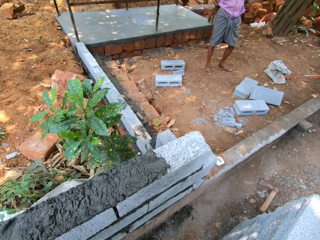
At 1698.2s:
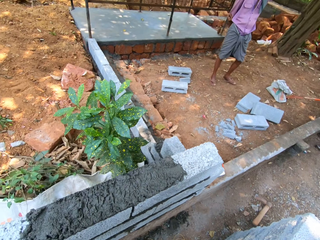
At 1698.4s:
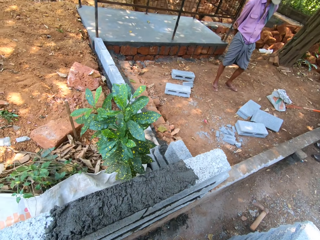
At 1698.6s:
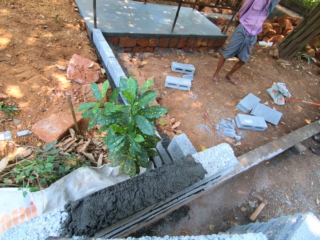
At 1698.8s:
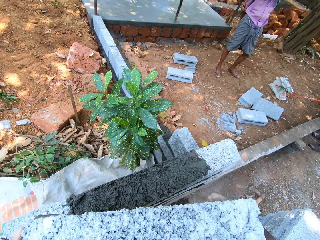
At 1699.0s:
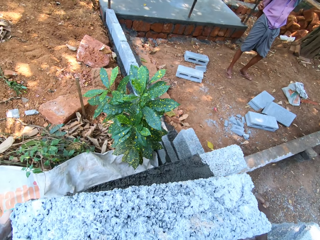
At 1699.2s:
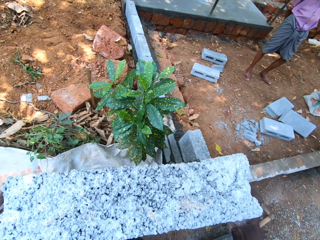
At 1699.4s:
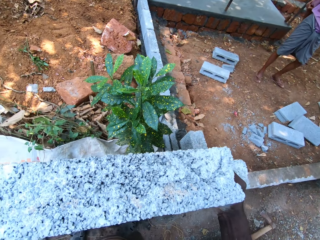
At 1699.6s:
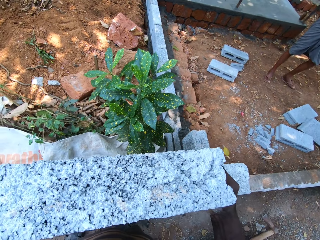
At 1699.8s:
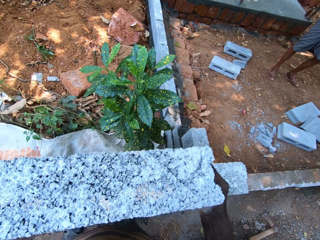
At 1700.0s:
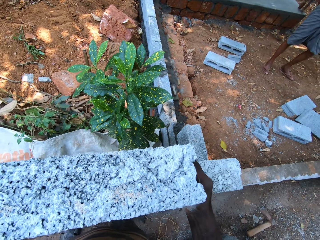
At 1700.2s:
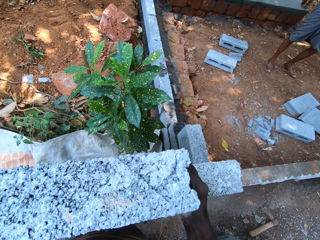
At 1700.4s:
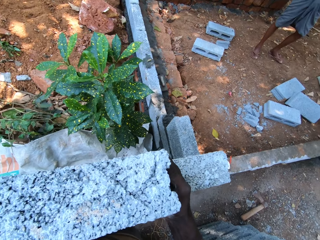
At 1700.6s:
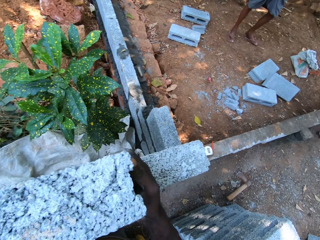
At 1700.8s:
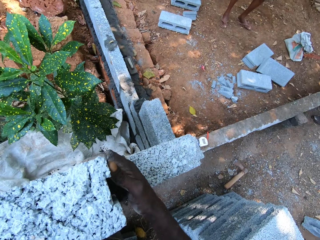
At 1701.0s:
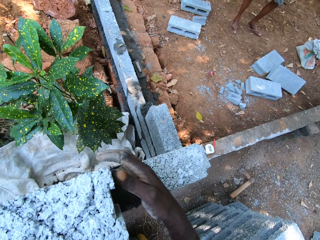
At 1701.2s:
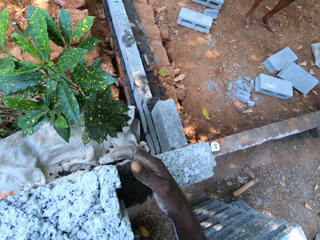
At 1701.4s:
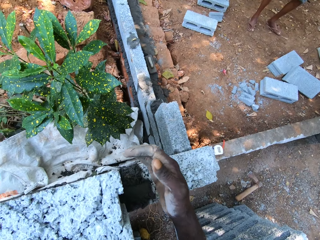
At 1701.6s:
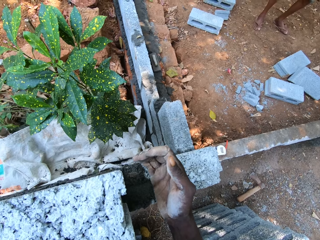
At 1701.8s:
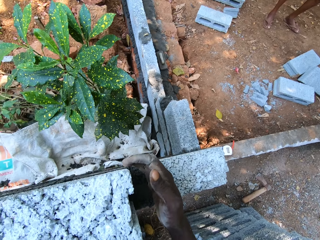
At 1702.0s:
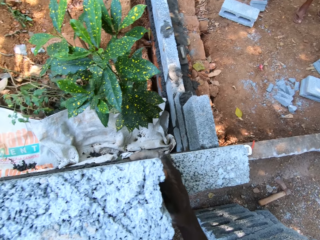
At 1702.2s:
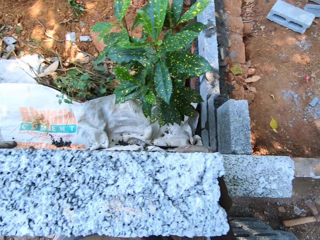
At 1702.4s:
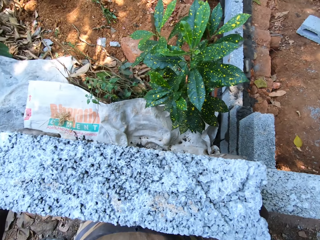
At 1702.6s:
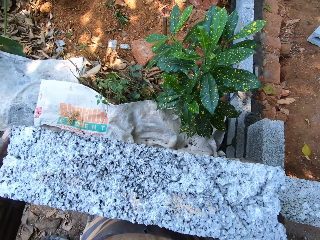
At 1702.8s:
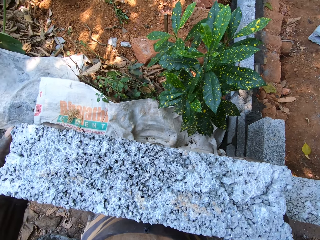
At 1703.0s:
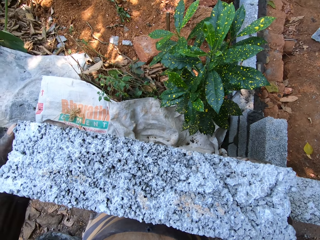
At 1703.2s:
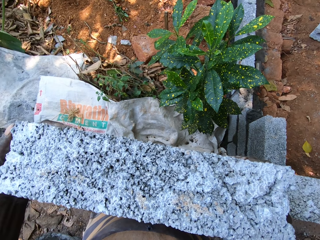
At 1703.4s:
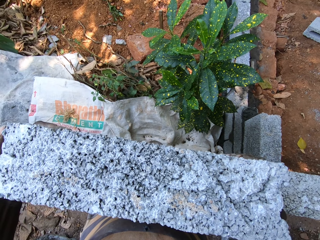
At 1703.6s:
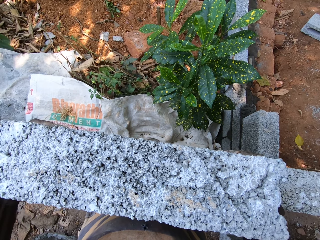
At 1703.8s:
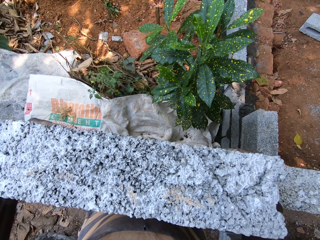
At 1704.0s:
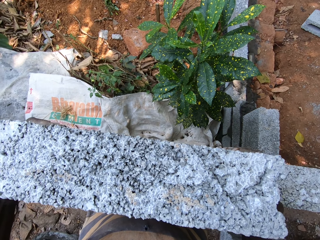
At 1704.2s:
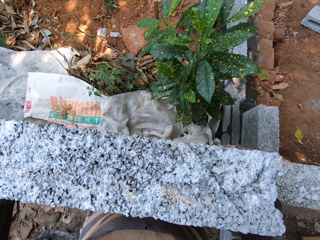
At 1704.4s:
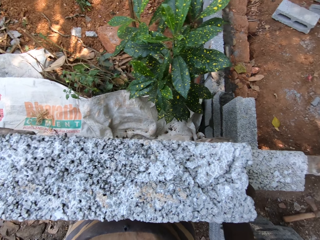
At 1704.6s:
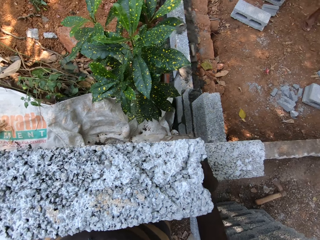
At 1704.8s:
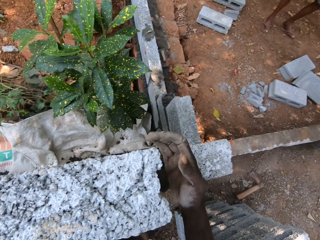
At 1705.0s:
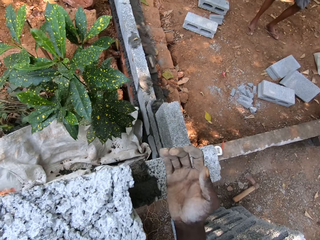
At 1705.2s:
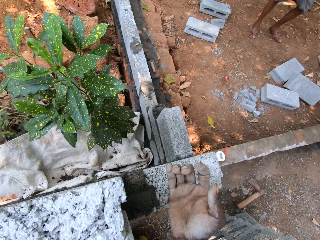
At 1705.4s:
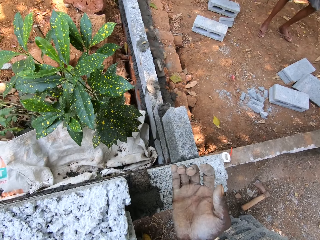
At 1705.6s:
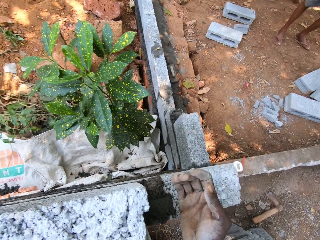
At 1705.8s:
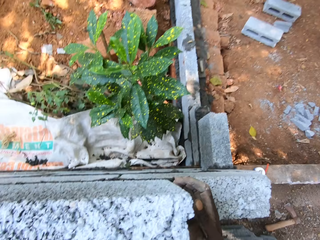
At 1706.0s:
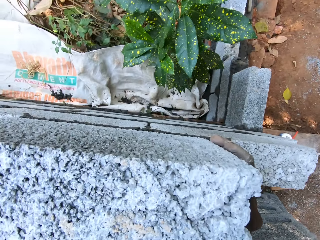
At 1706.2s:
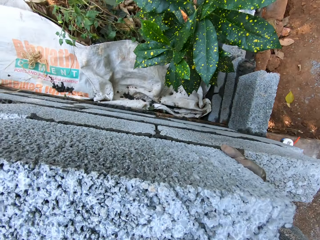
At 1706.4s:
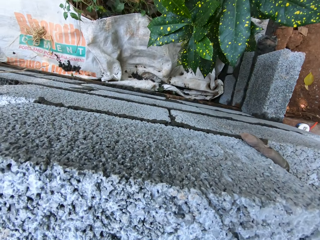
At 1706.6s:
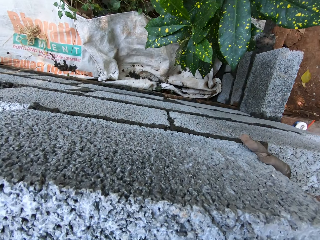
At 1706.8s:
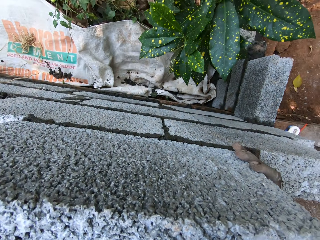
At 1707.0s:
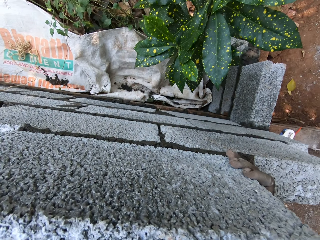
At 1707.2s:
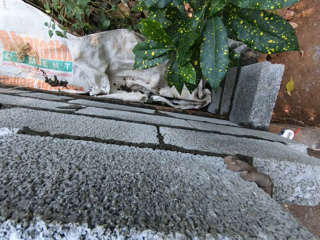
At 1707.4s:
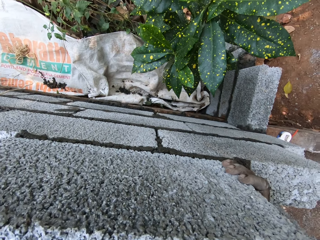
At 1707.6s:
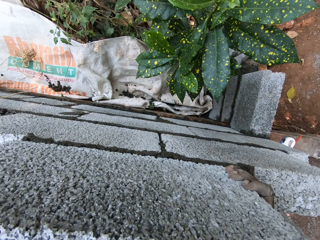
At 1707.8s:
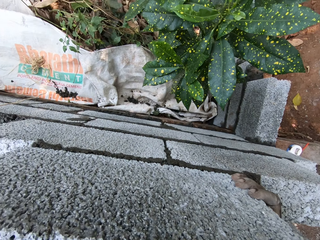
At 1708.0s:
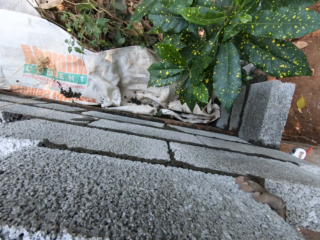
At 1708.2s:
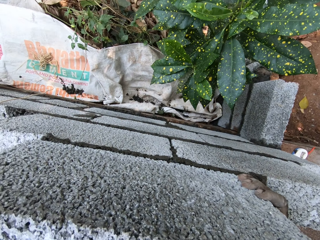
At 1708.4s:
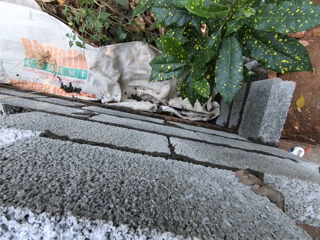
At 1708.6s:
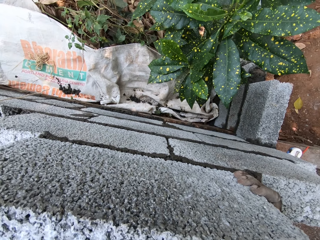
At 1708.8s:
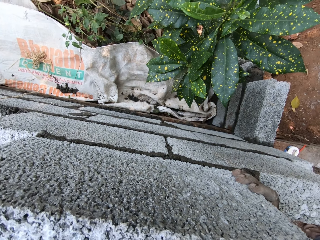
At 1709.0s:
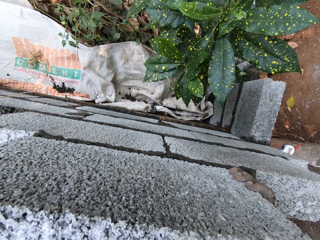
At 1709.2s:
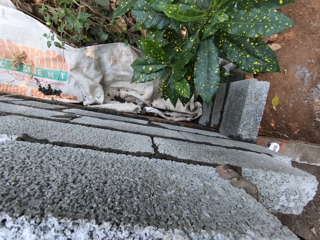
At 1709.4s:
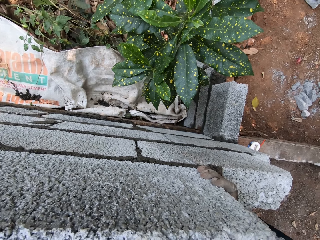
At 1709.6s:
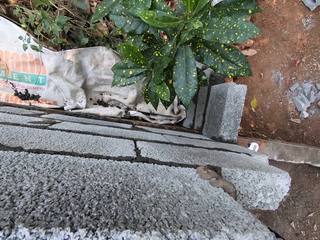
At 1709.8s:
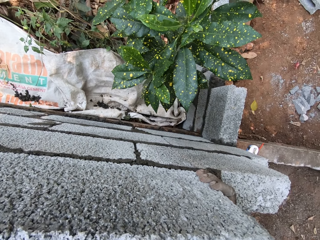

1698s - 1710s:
The camera wearer places the brick on the cement mix on the brick with his hands. He adjusts the brick with both hands.

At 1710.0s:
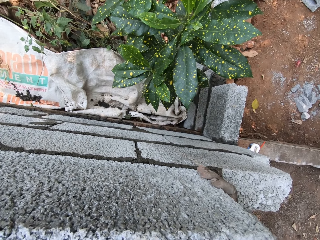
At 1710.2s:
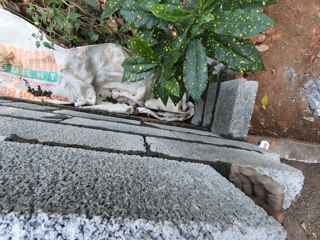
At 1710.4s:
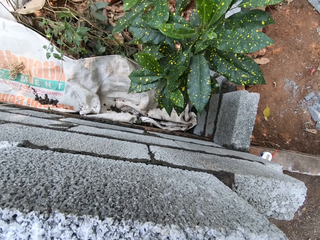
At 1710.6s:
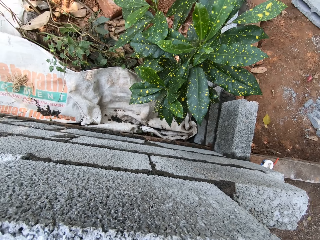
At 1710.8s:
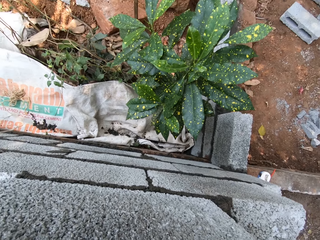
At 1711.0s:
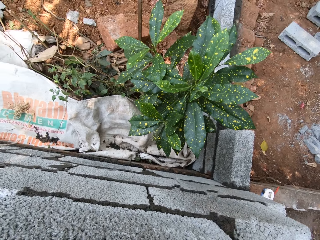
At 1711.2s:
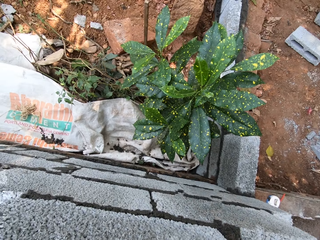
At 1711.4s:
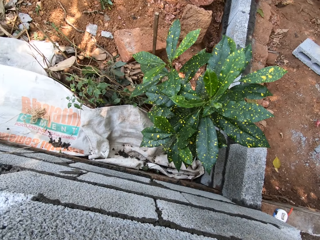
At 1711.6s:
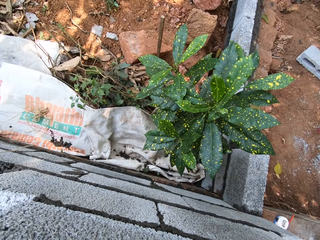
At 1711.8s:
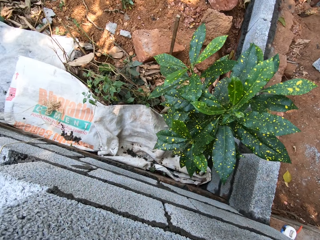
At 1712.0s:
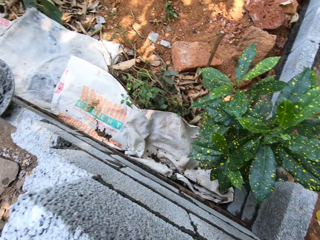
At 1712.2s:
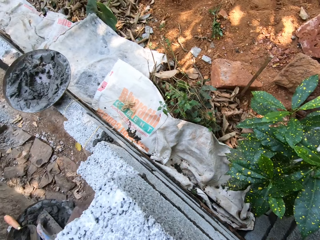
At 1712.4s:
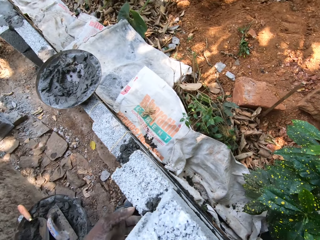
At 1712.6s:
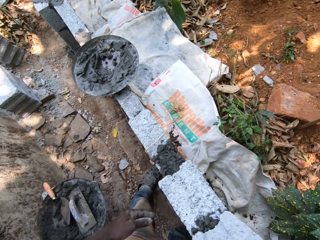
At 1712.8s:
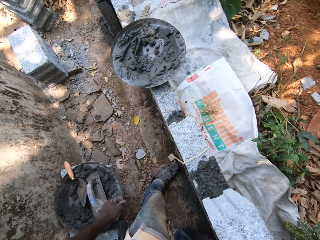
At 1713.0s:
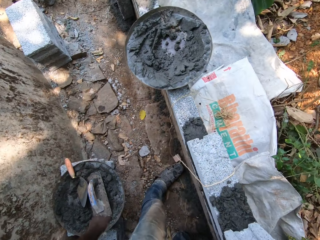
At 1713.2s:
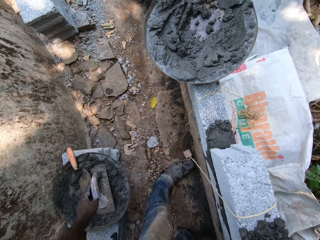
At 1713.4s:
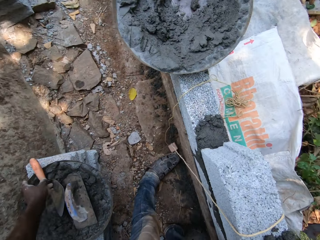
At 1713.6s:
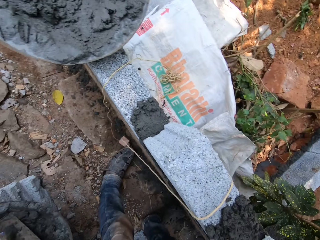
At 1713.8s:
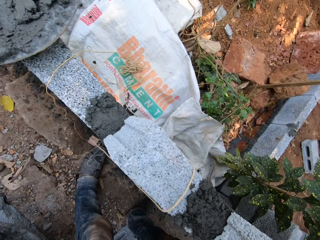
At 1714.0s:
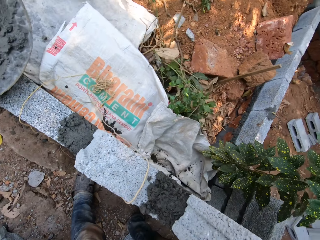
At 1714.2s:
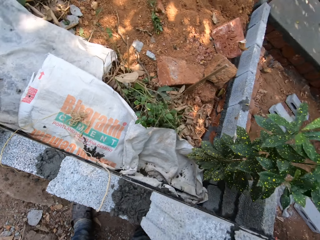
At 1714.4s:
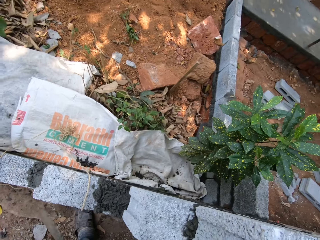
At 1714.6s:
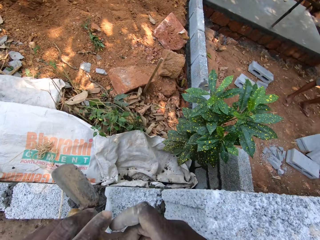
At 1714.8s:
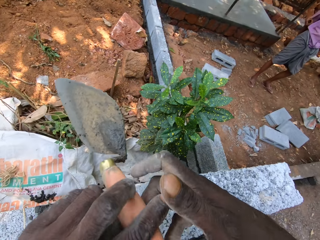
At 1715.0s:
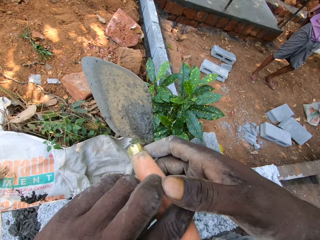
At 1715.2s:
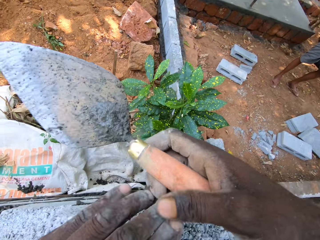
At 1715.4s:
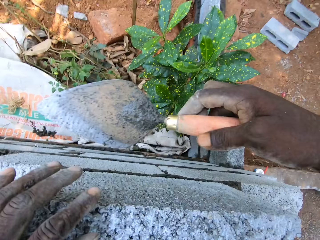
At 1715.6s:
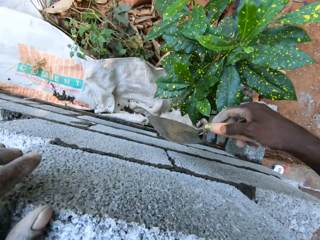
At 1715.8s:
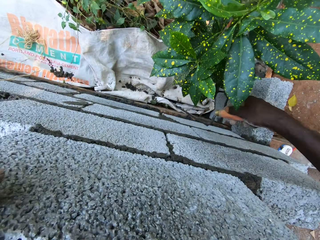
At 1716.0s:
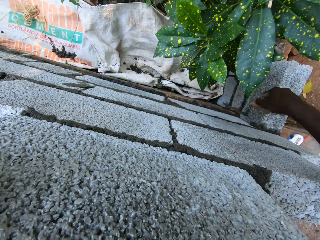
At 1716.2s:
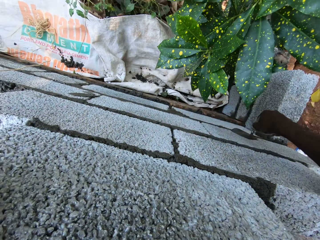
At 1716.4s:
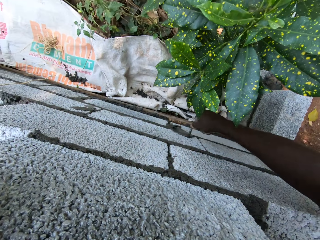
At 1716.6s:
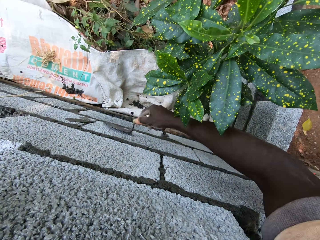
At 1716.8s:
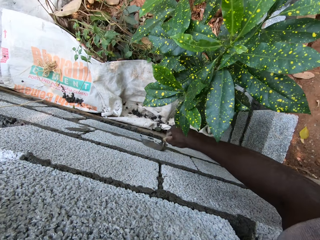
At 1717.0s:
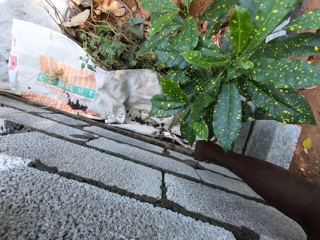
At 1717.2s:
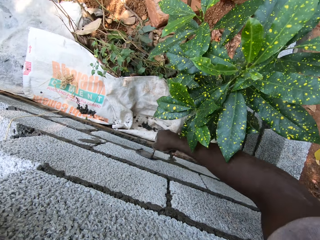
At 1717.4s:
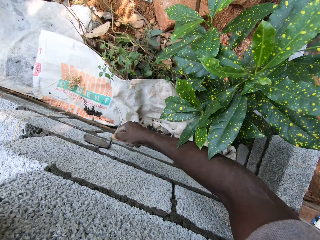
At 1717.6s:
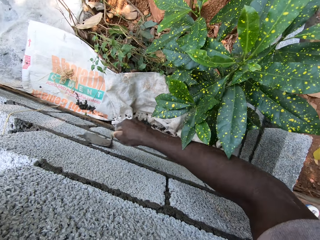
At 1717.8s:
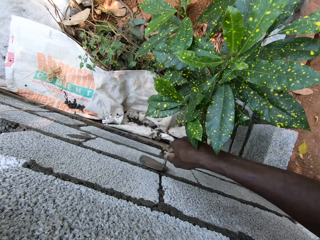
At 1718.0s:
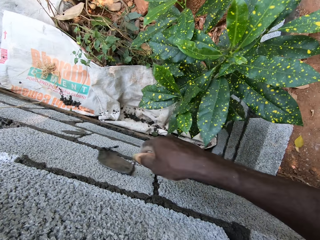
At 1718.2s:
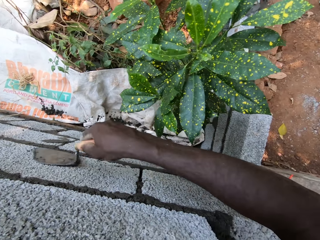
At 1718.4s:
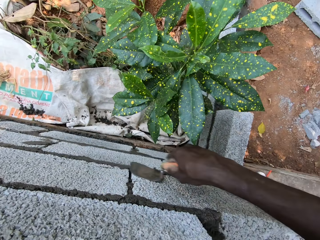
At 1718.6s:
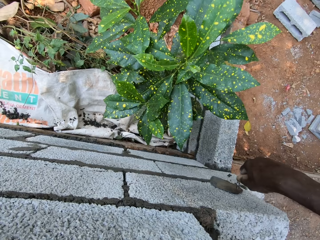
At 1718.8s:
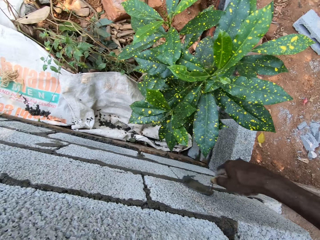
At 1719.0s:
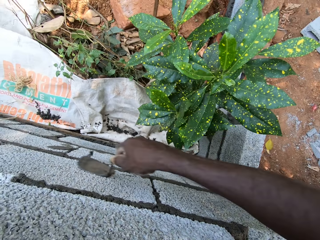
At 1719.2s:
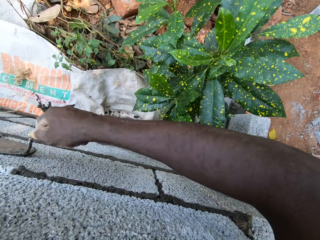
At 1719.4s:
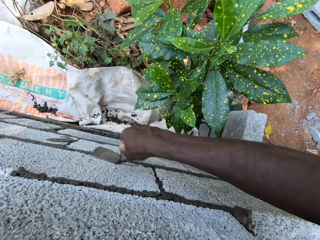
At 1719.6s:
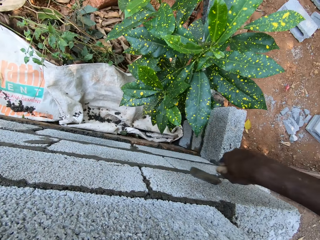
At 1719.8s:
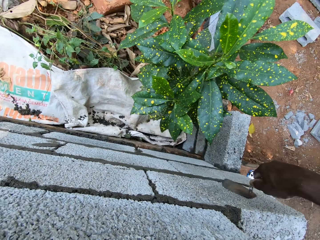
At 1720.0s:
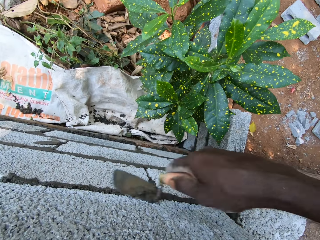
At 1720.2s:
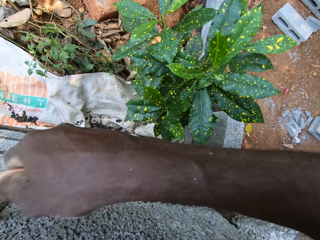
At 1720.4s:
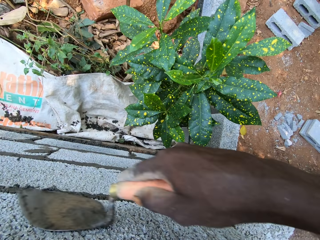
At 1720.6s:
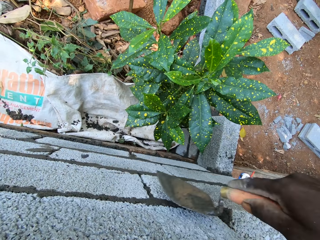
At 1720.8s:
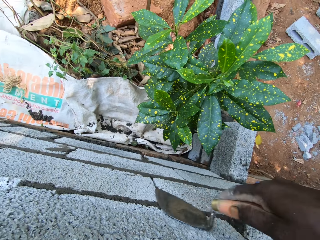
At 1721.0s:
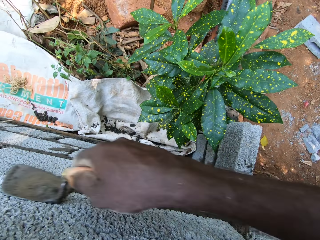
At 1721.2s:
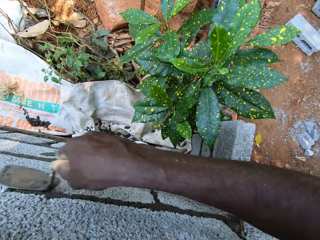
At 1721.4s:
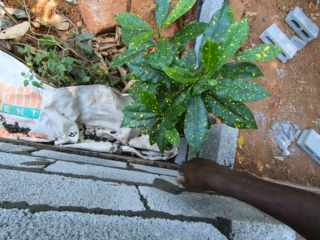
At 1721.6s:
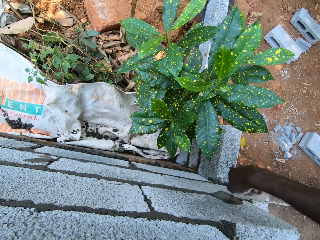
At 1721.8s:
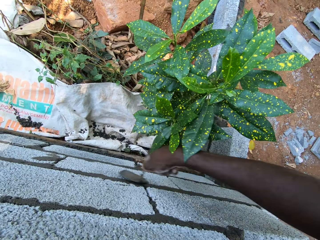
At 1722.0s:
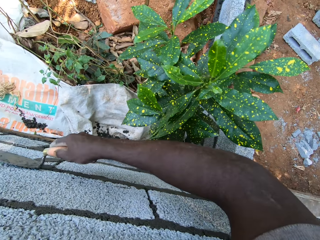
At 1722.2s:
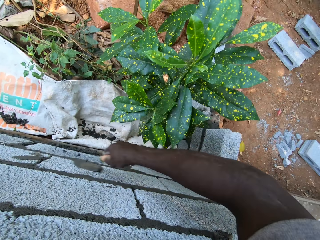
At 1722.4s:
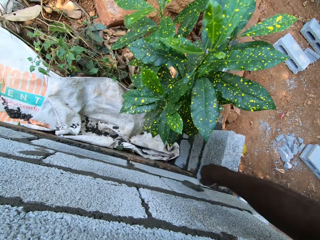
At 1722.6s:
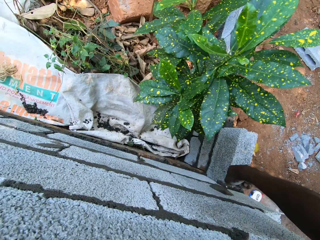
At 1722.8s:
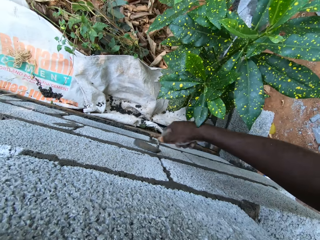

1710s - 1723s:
The camera wearer picks the brick trowel from the cement pan with his left hand. He passes the brick trowel to his right hand. He spreads concrete on the bricks with the trowel. He smoothens the bricks with the brick trowel.
